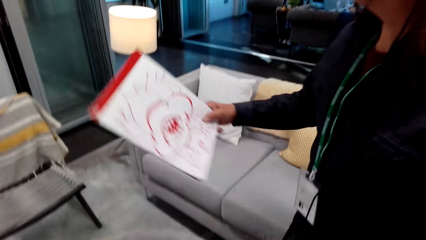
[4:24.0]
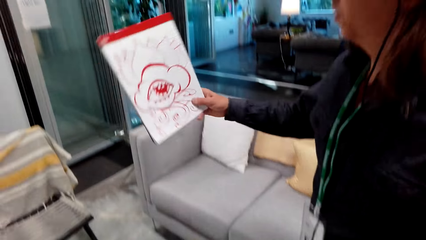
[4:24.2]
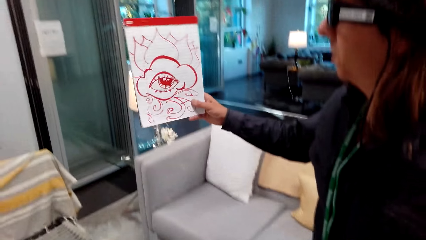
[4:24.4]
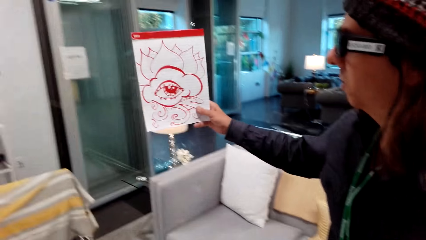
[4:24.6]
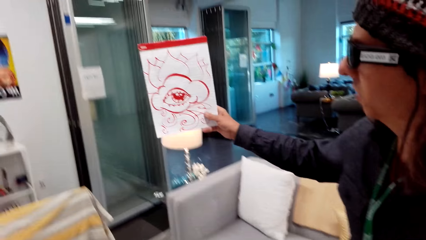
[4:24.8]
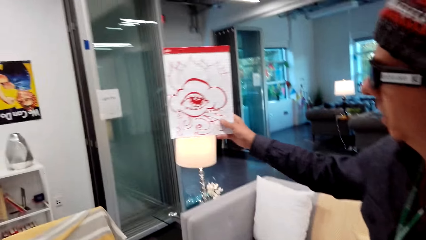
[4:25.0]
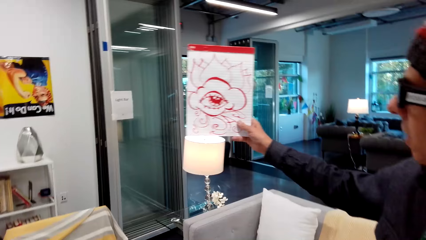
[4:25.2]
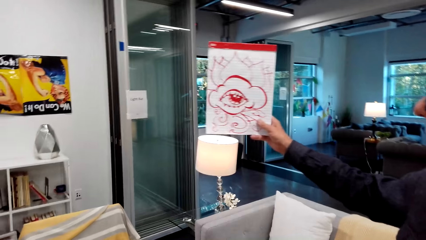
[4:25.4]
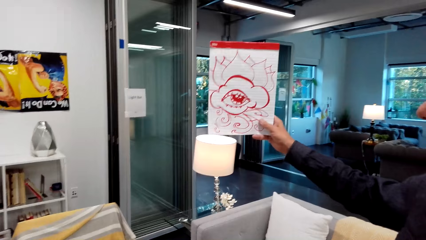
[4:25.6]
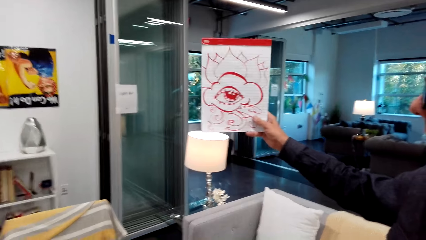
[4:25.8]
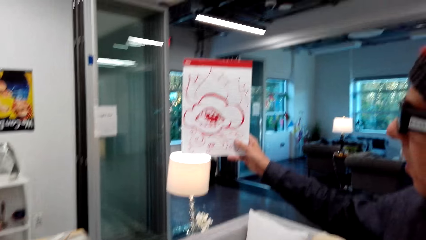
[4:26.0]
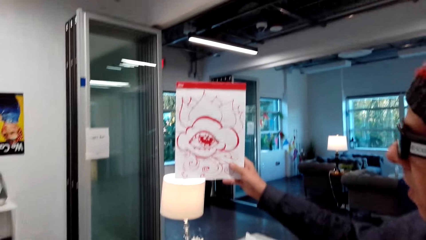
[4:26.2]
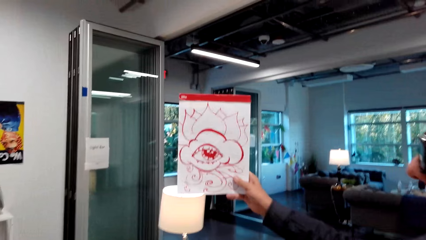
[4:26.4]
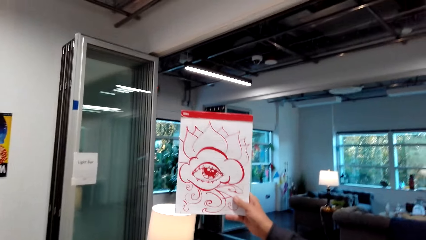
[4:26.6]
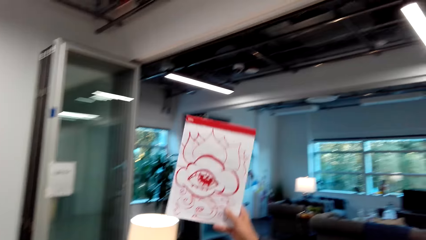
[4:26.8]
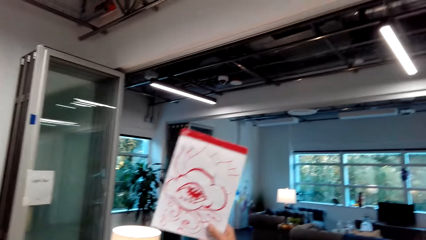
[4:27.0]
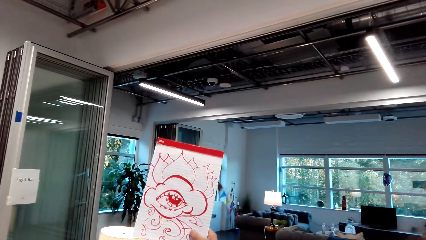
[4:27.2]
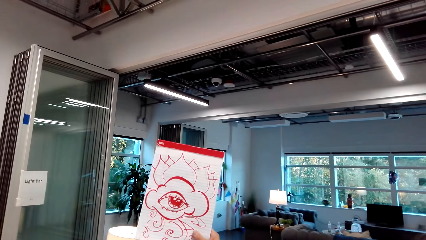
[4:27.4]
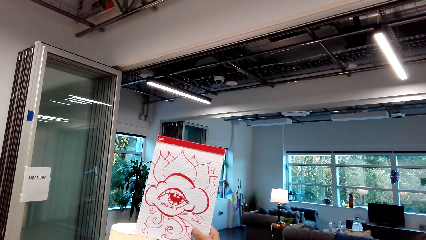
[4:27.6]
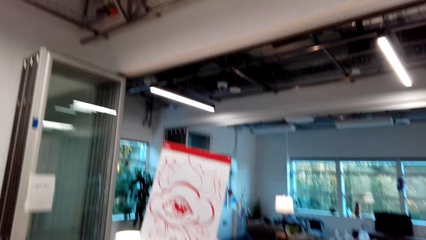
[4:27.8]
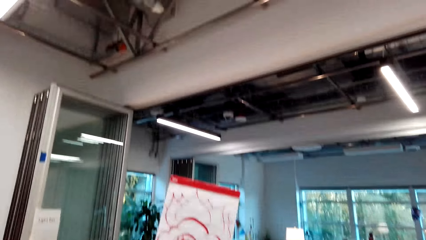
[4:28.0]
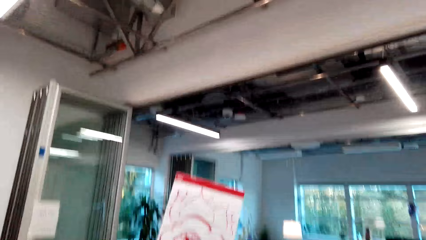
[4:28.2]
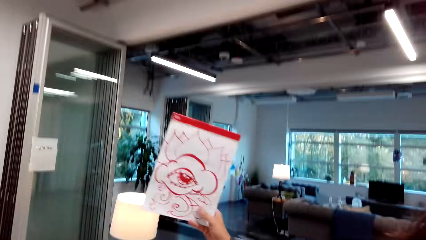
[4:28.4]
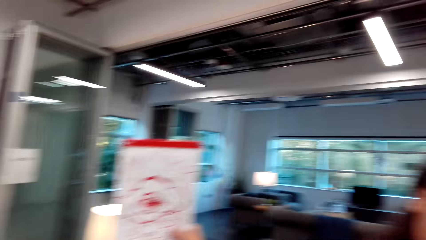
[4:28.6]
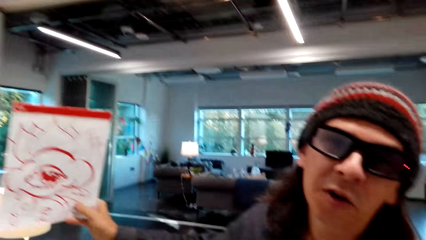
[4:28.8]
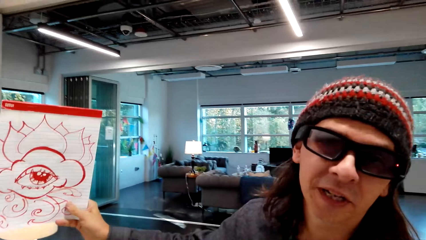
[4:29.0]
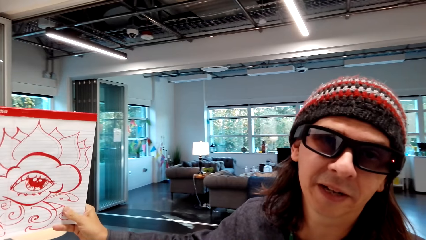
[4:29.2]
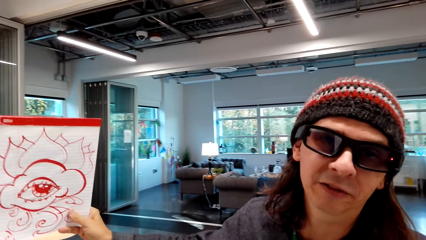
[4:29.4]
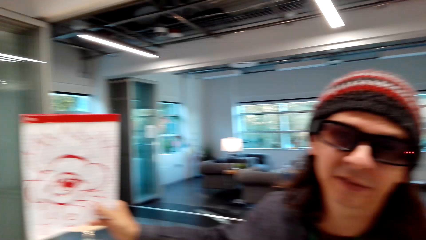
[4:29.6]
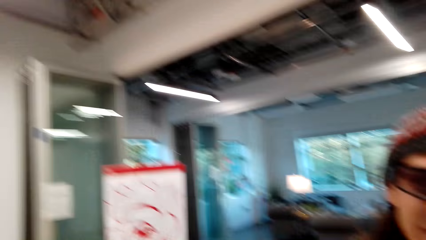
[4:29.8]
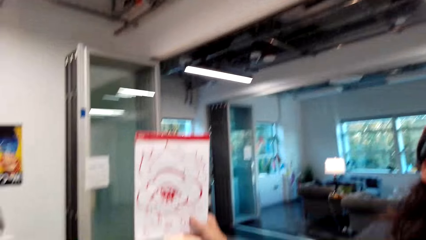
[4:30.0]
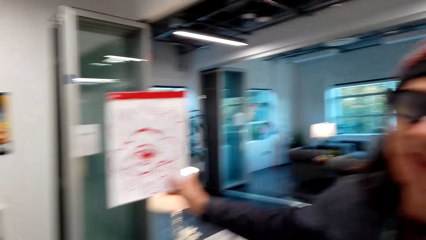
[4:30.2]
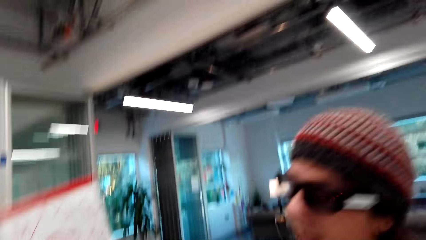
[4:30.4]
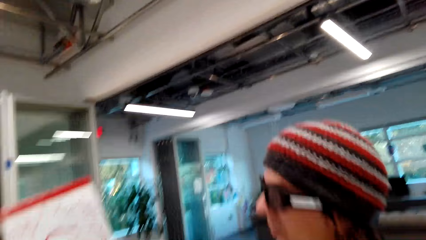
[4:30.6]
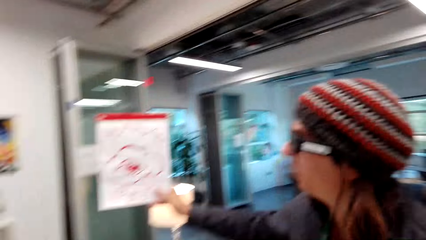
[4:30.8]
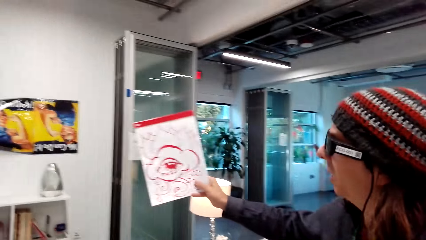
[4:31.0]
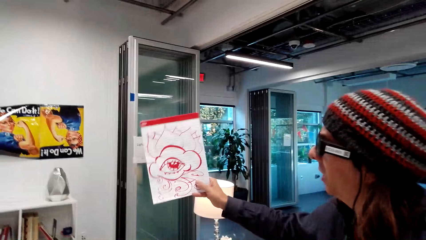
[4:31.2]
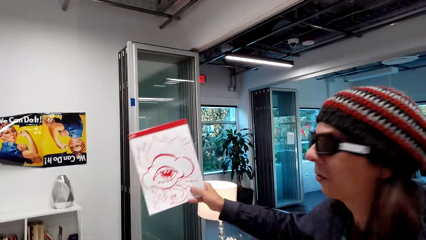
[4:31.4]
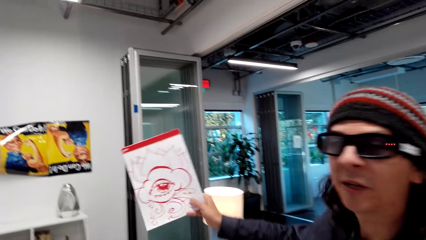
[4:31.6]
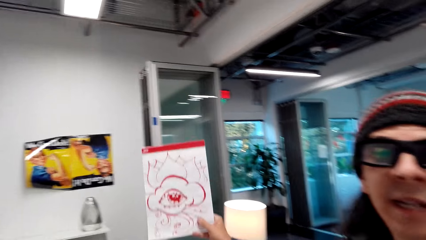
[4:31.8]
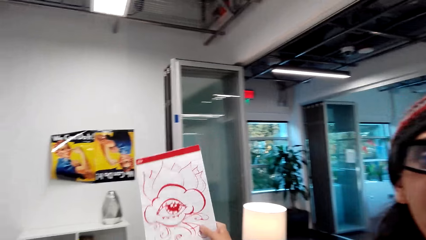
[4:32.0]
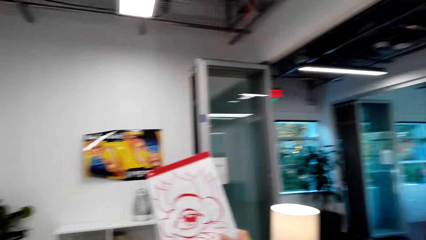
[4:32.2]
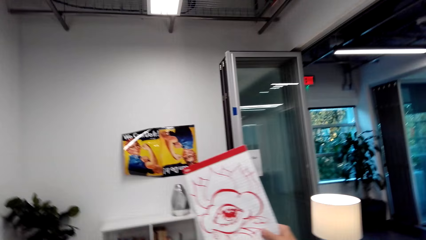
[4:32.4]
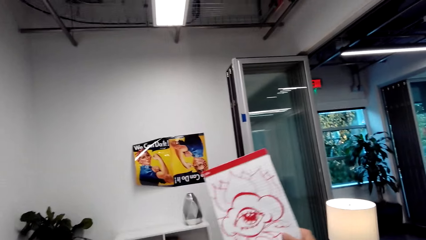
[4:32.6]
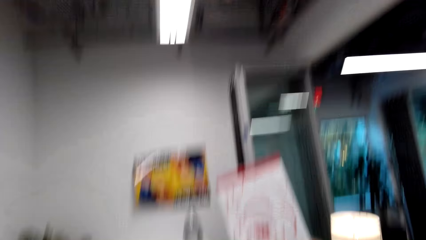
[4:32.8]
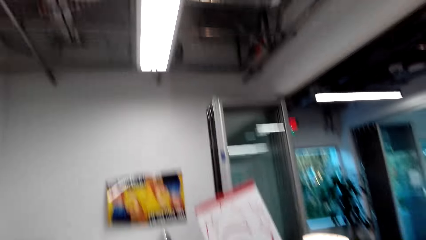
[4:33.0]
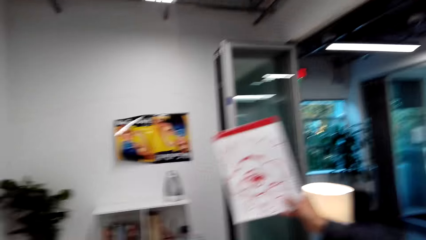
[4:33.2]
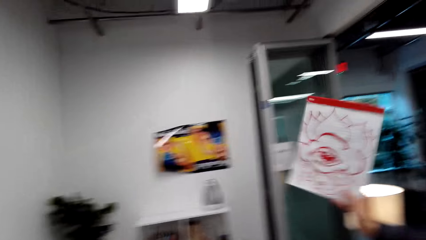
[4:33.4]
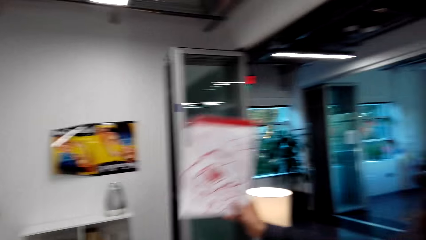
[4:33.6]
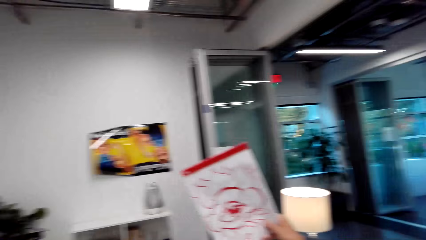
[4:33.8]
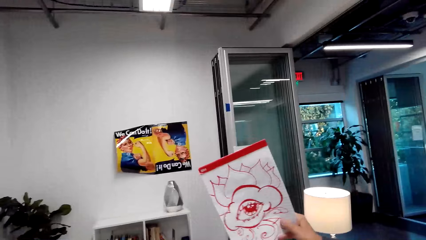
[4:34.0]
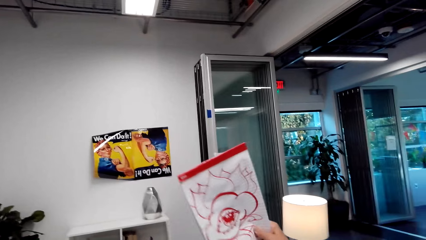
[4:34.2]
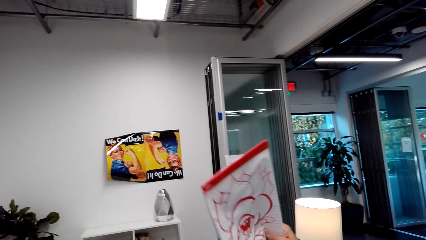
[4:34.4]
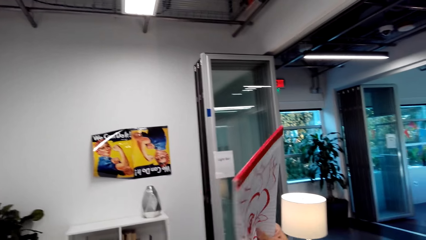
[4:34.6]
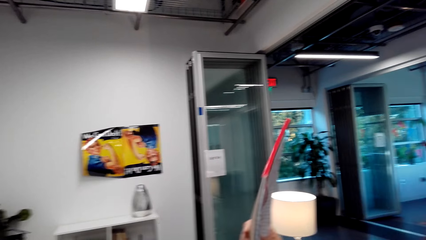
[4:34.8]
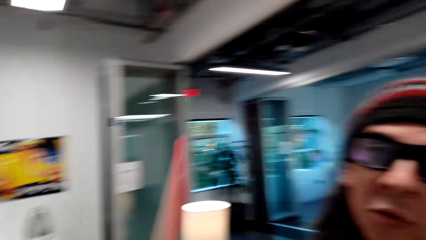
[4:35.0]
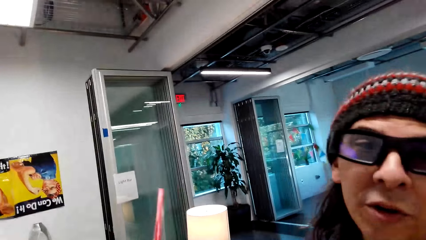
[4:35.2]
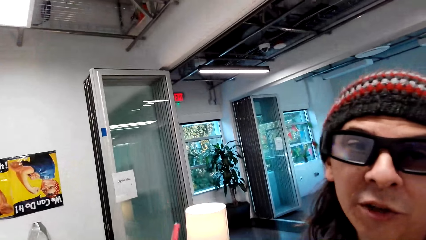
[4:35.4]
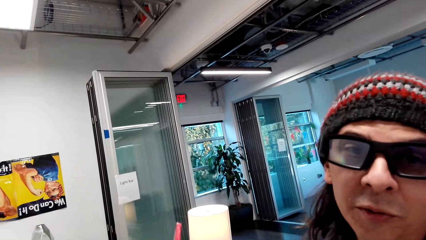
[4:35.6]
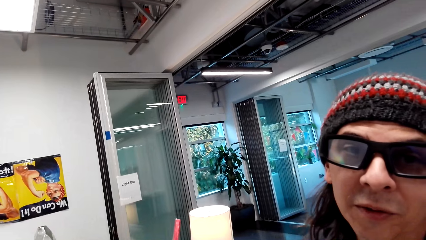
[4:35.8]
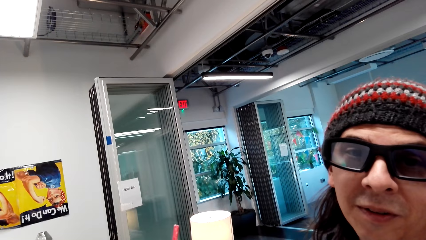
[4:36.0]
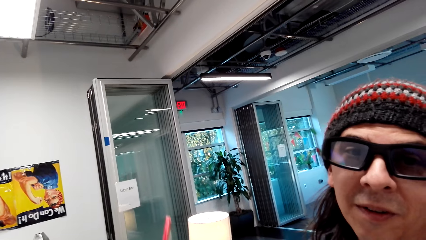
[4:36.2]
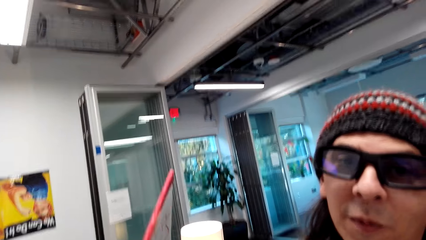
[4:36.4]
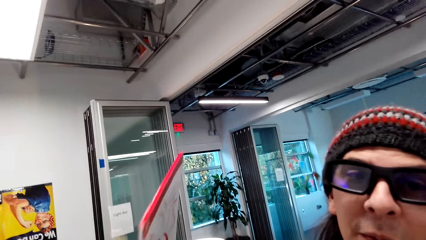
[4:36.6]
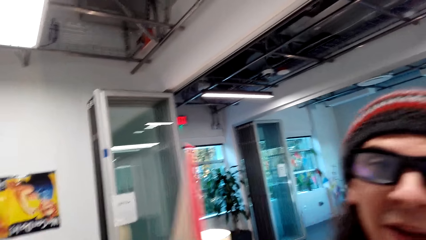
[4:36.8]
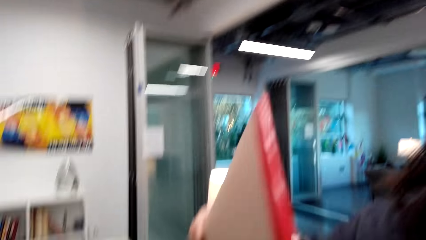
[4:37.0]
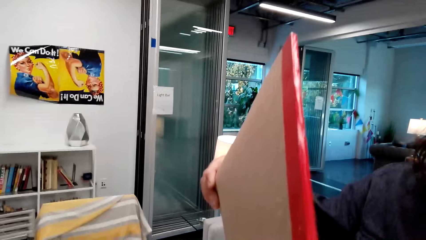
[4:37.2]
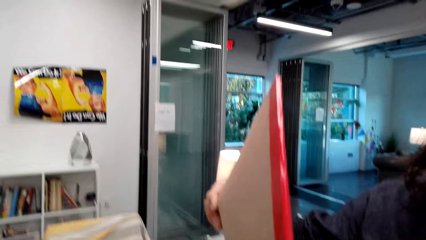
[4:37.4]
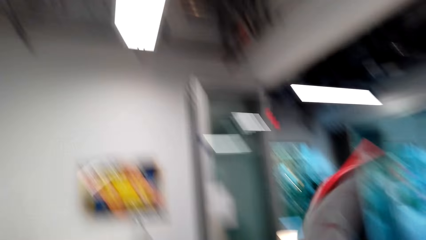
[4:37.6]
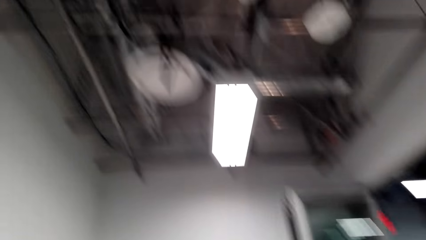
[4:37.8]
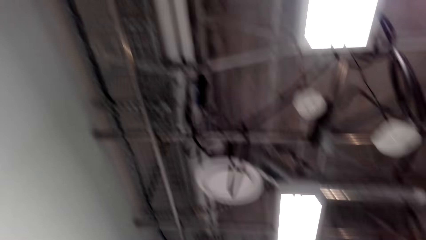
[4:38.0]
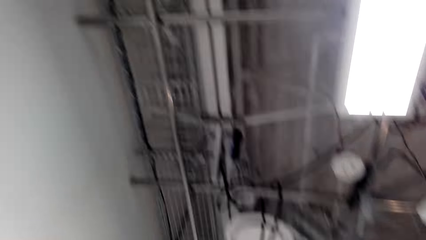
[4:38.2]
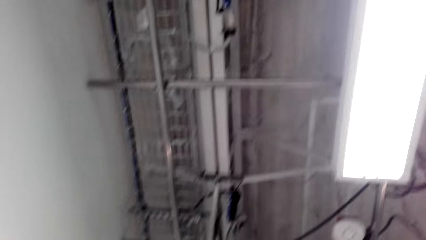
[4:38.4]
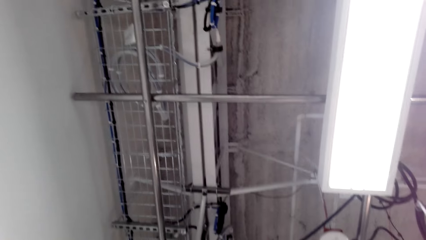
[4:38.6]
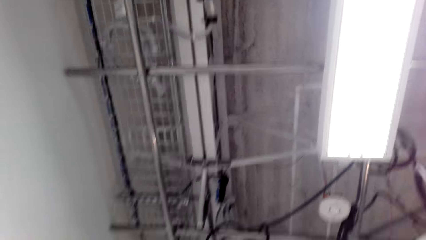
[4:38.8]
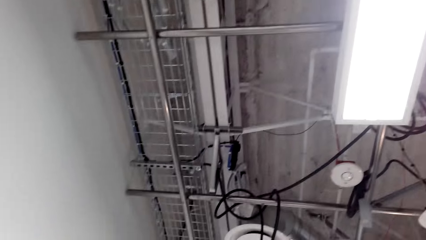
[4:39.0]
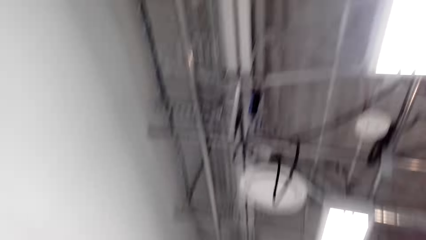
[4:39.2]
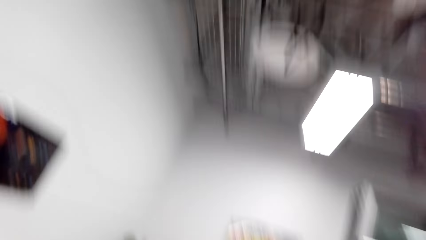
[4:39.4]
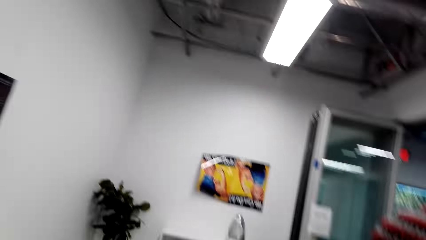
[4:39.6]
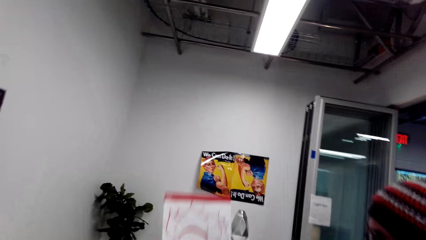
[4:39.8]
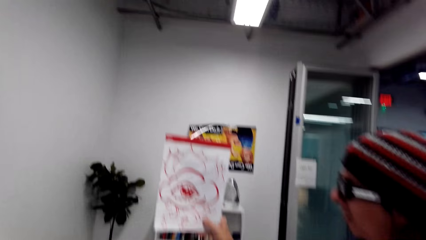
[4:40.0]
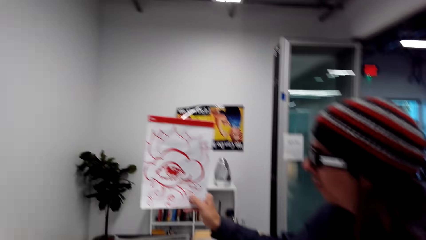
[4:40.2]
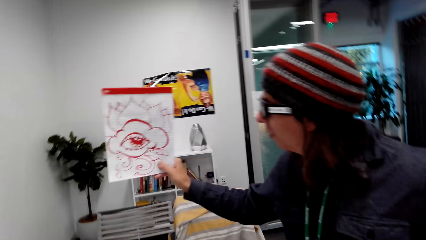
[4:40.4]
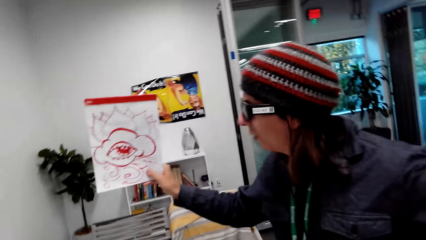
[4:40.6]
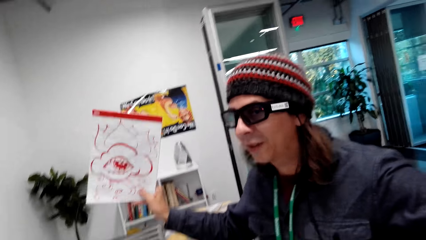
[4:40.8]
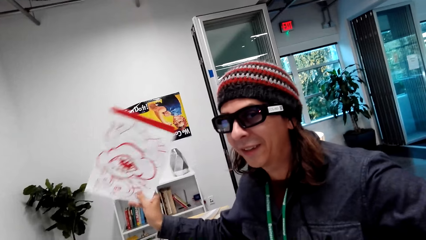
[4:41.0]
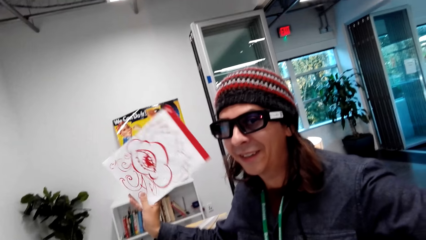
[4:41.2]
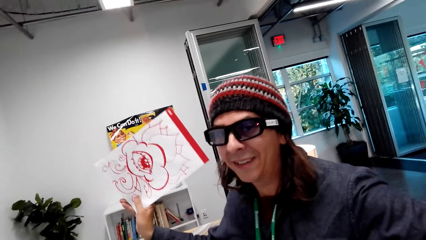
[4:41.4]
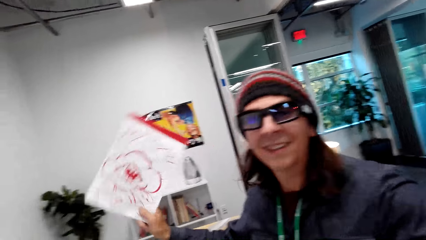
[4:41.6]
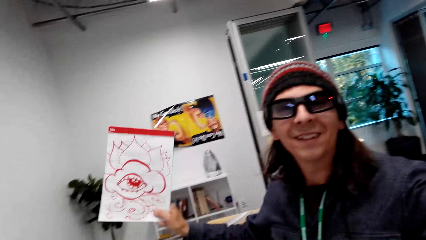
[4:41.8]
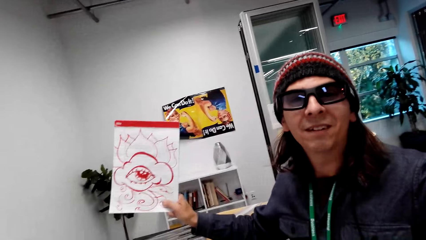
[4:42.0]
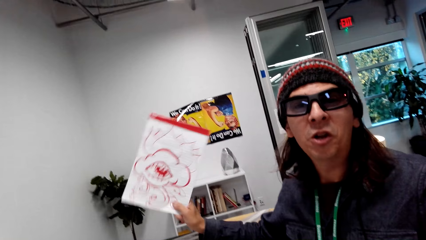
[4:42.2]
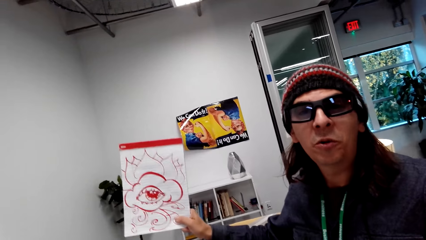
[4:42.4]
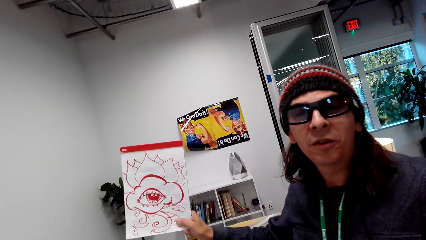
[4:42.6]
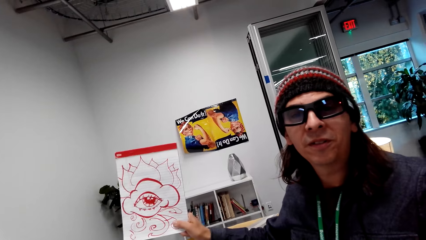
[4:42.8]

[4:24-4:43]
The camera wearer stares at a person. They look at the painting. The person talks to the camera wearer. The camera wearer stares at the wallpaper. They stare at the person. The person talks to the camera wearer. The camera wearer looks around the apartment. The person talks to the camera wearer.
